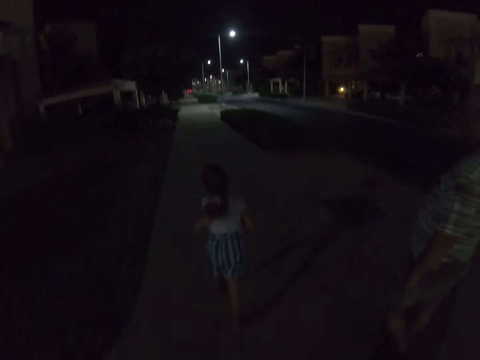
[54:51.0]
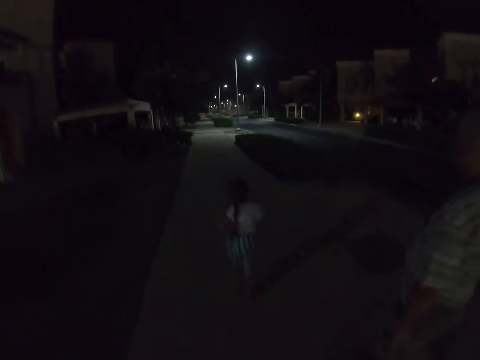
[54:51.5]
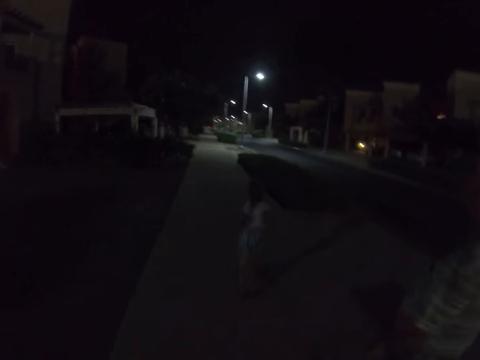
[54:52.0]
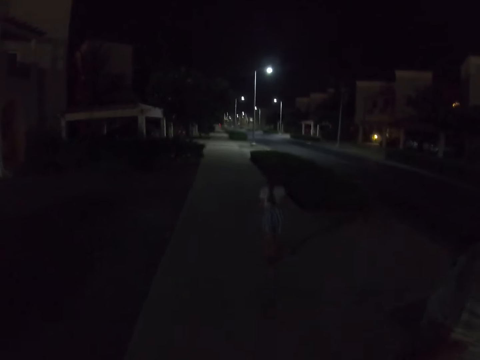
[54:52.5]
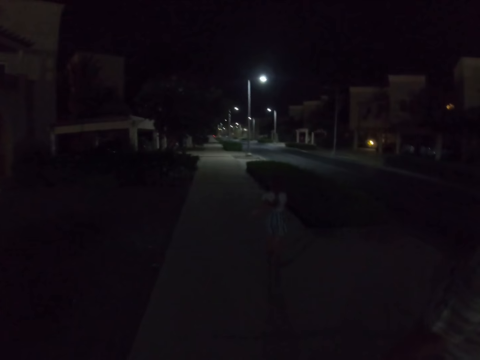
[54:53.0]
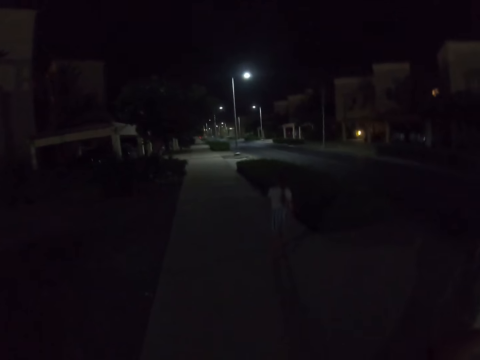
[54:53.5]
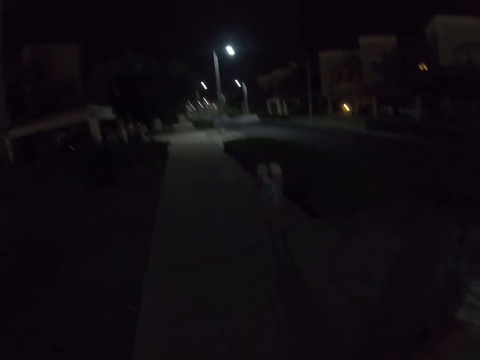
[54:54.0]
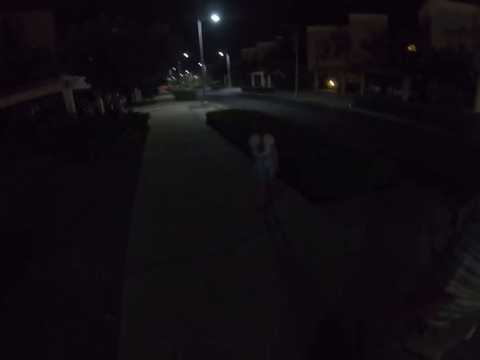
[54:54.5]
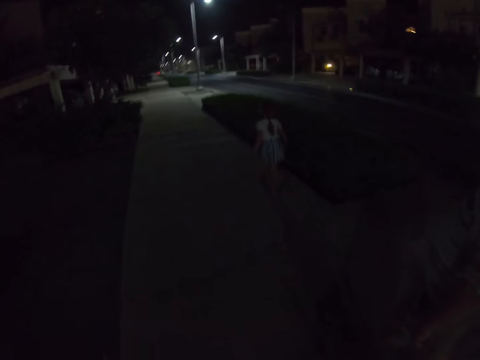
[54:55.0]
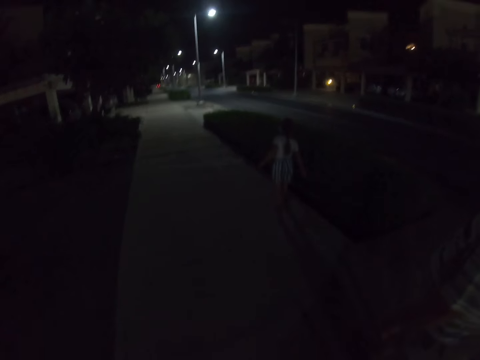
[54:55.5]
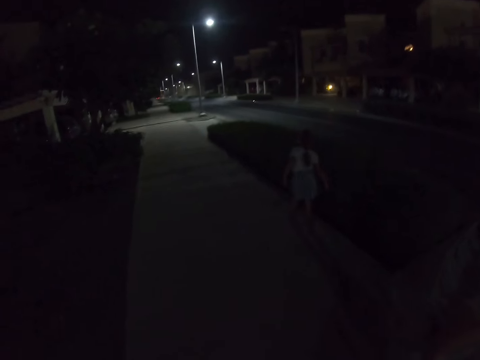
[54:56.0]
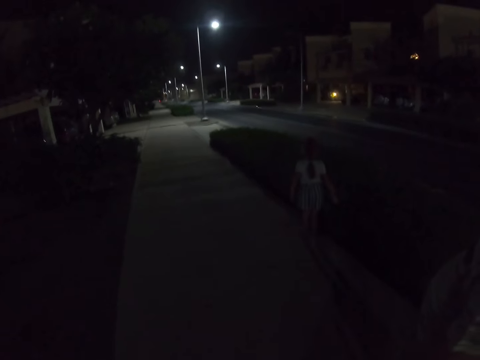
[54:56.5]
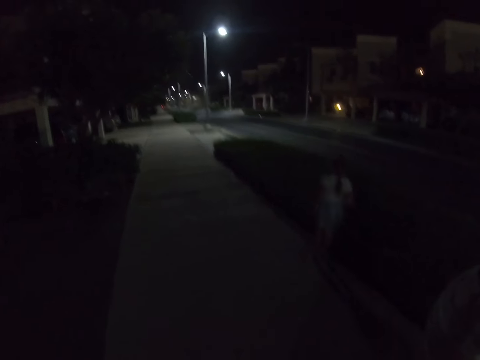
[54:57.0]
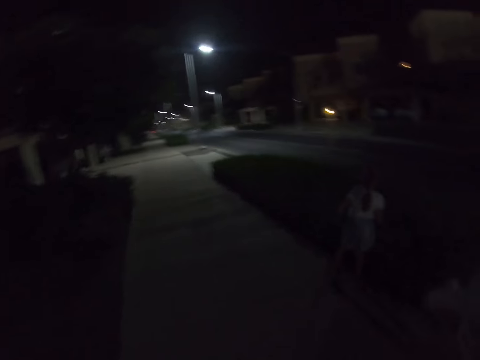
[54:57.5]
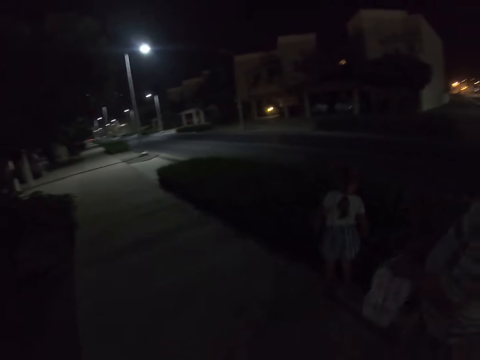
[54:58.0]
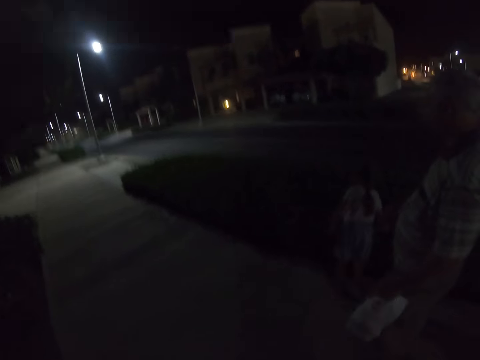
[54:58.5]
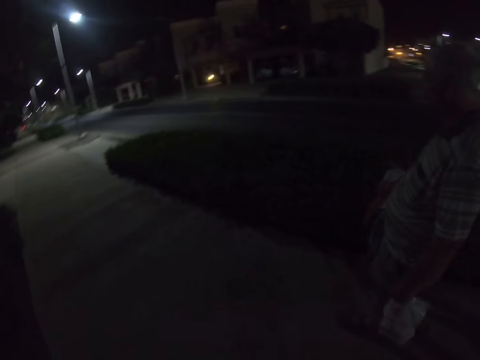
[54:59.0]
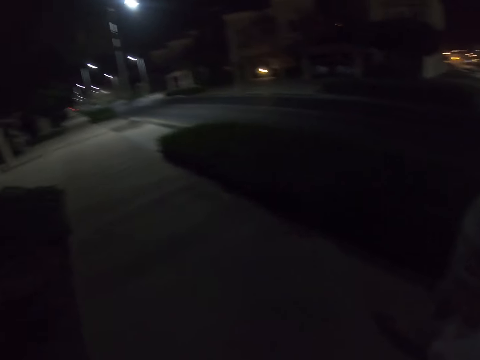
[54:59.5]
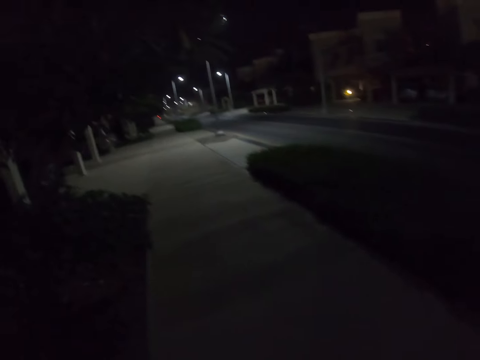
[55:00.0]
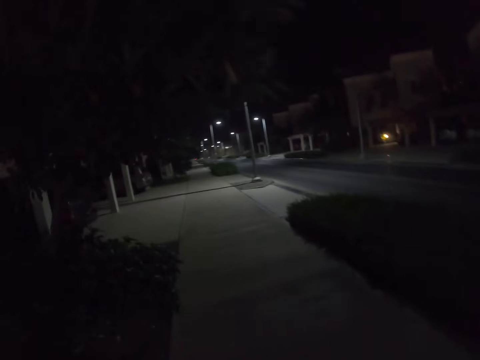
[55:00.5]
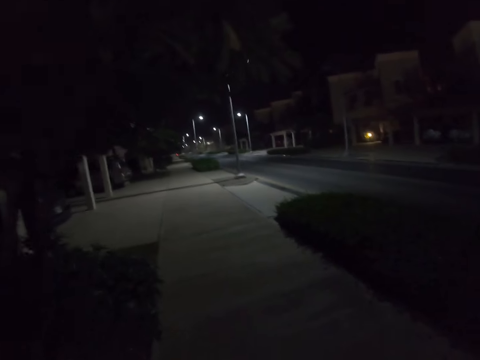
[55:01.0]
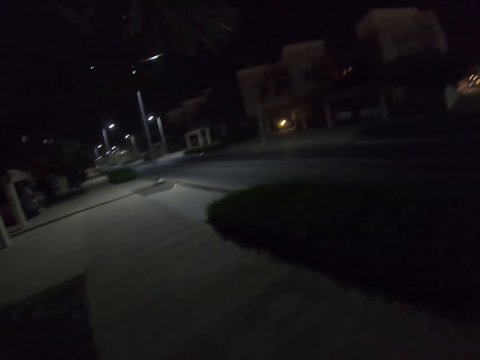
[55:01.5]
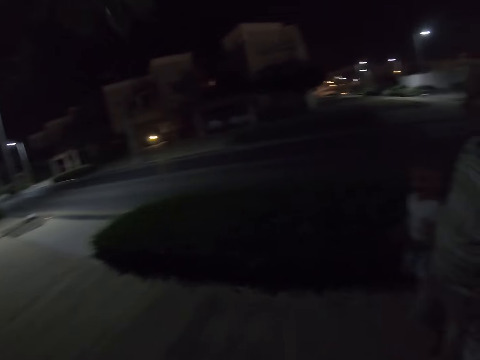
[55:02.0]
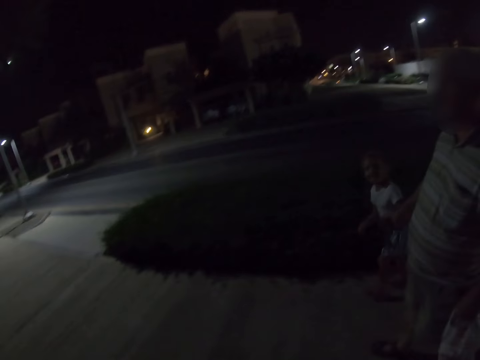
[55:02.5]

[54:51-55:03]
A girl runs on the sidewalk. The girl touches plants. The camera wearer walks down the street. A man switches a bag from right hand to left and holds the girl's hand.

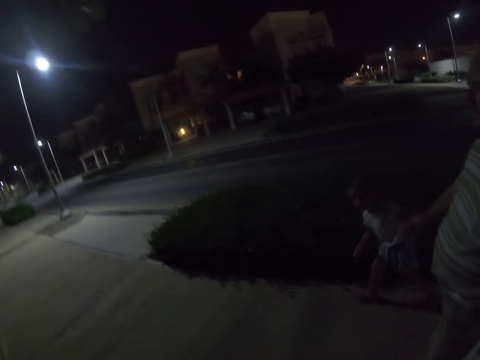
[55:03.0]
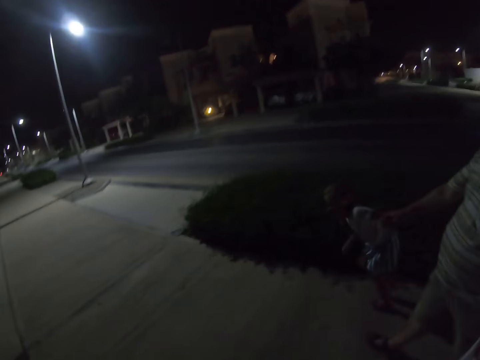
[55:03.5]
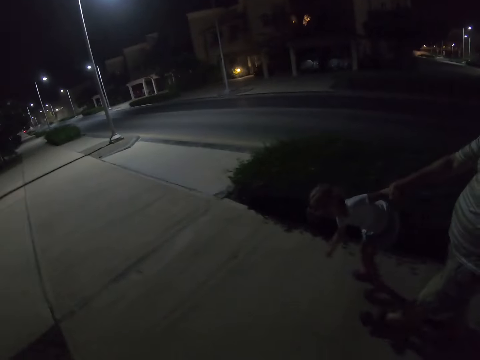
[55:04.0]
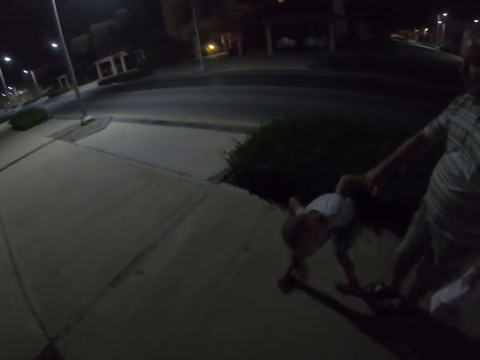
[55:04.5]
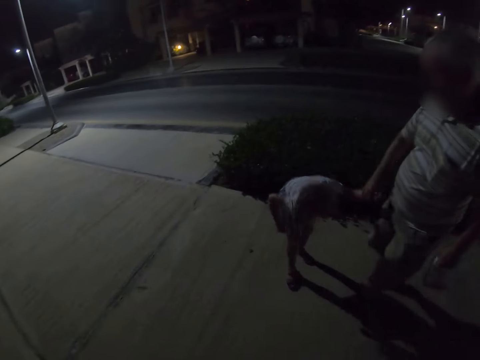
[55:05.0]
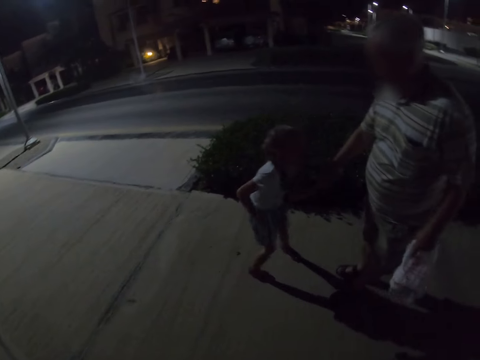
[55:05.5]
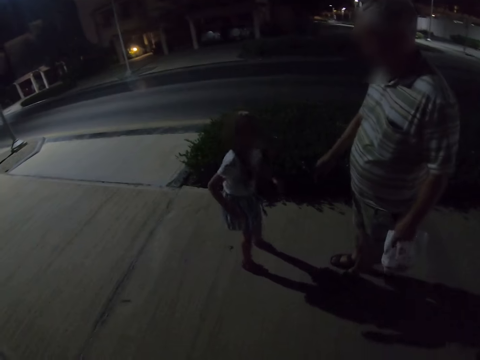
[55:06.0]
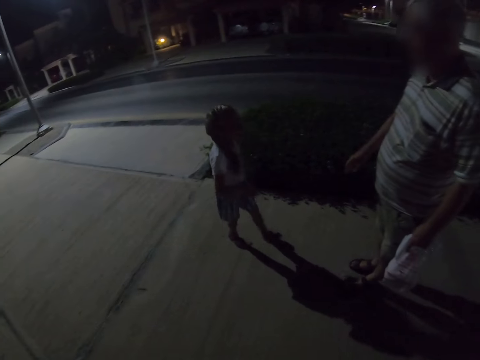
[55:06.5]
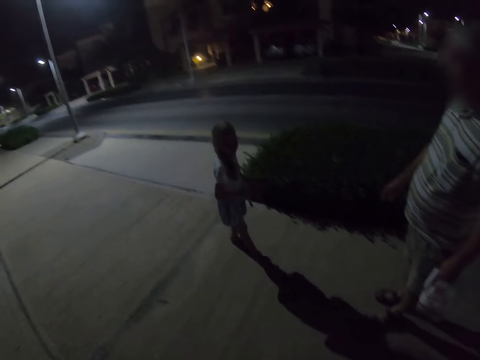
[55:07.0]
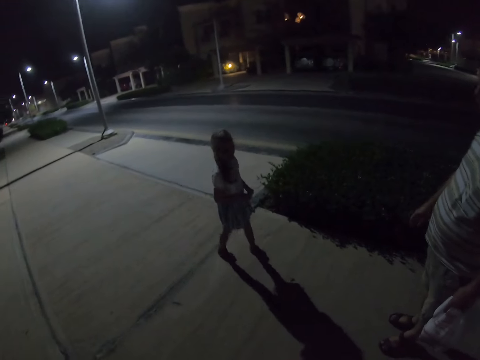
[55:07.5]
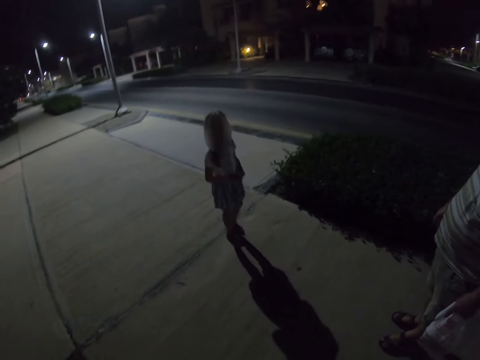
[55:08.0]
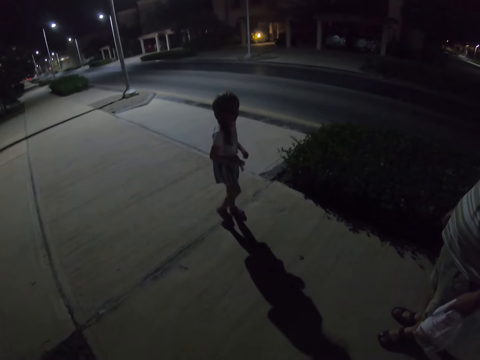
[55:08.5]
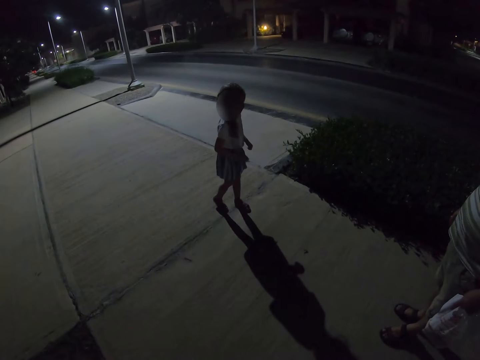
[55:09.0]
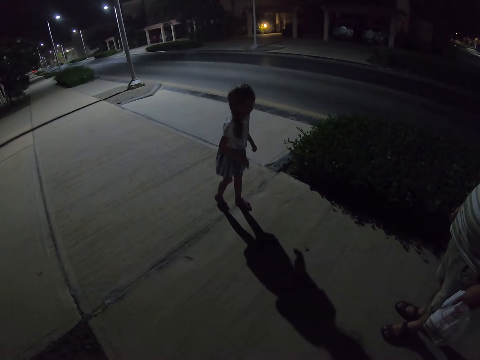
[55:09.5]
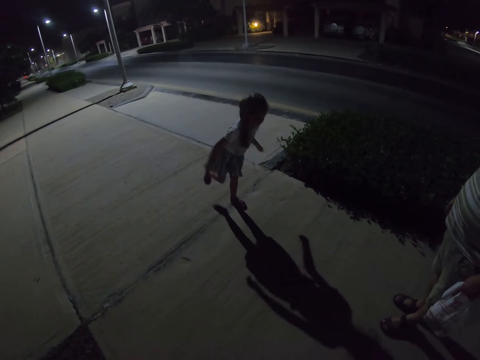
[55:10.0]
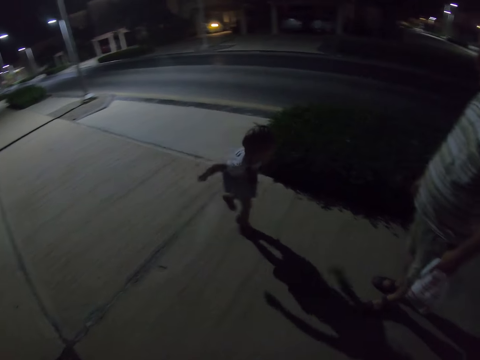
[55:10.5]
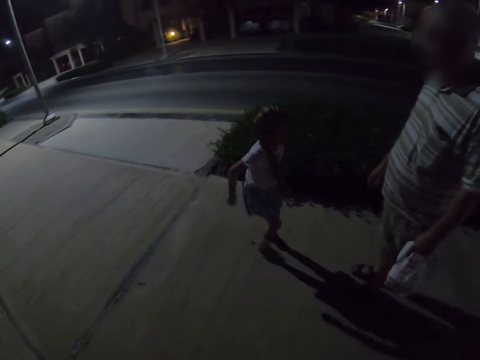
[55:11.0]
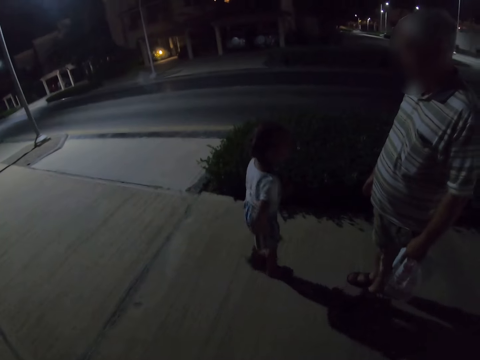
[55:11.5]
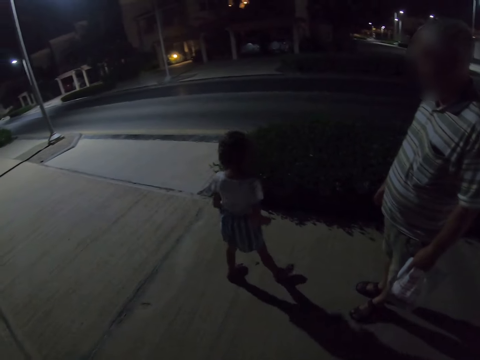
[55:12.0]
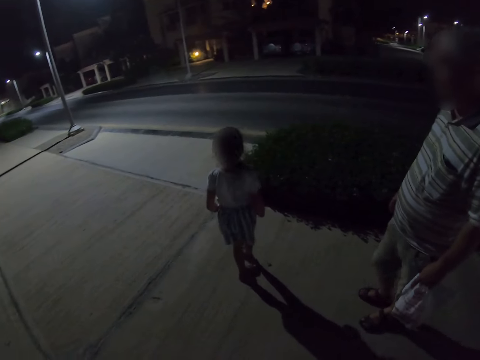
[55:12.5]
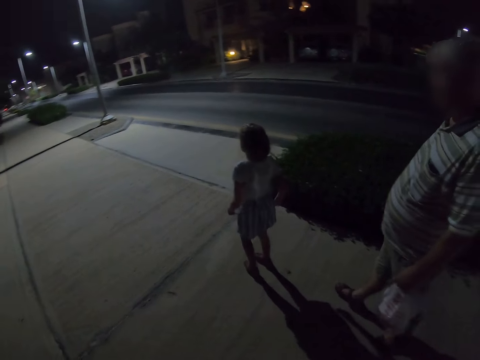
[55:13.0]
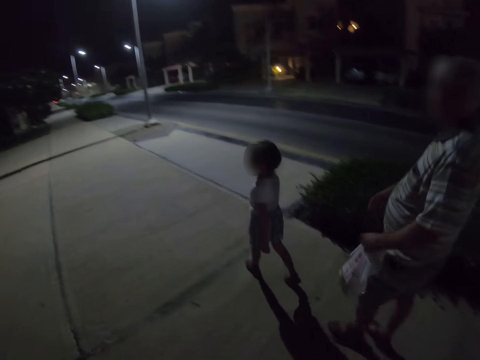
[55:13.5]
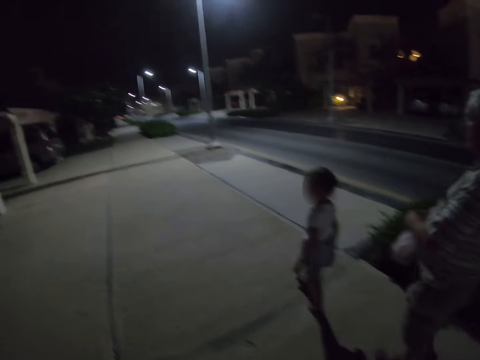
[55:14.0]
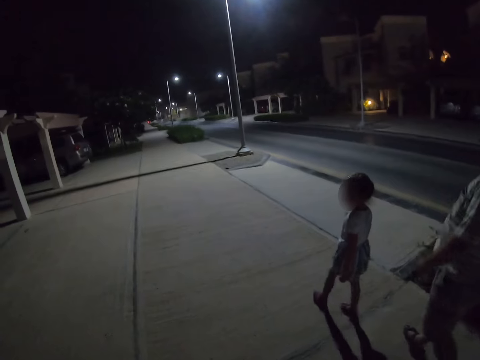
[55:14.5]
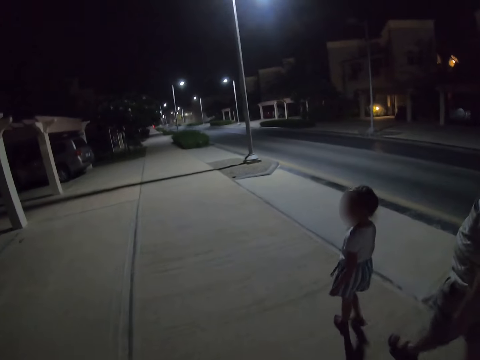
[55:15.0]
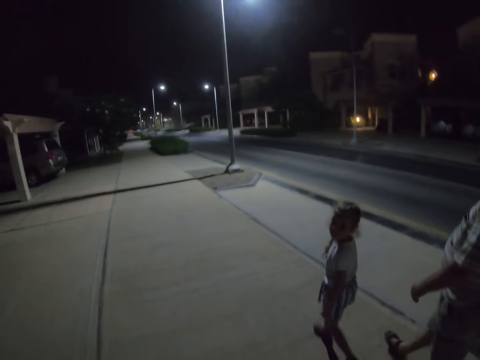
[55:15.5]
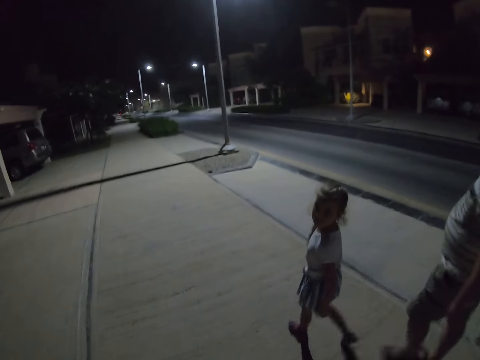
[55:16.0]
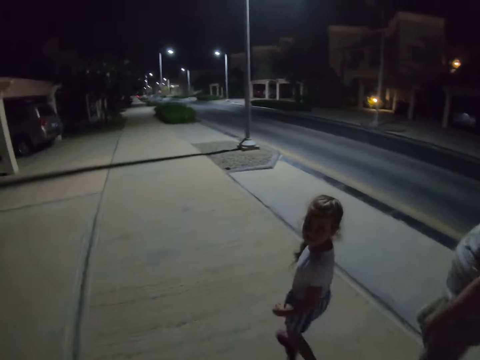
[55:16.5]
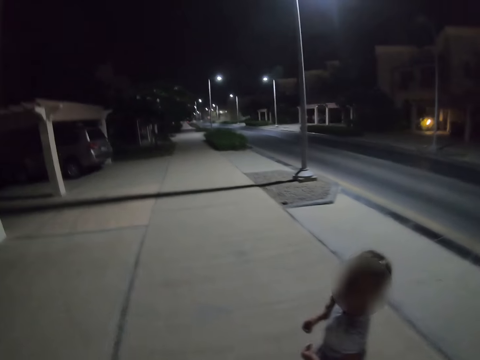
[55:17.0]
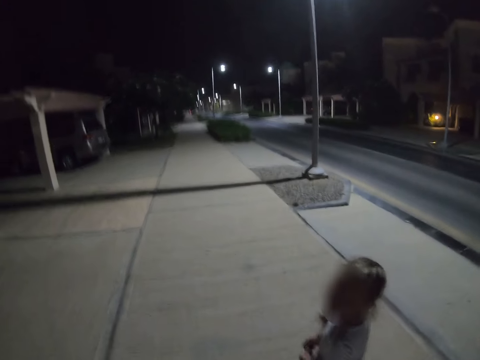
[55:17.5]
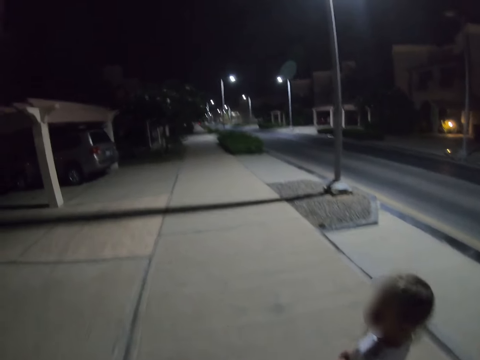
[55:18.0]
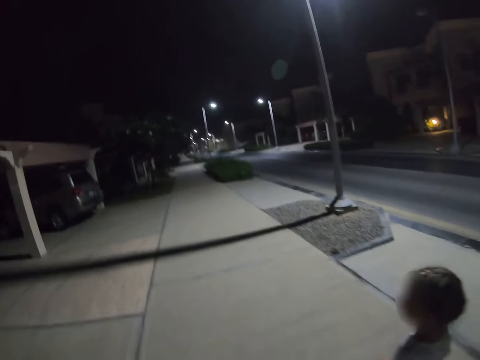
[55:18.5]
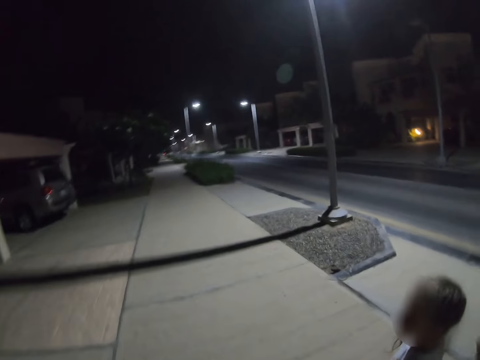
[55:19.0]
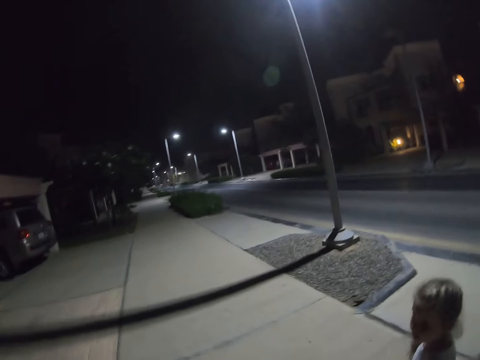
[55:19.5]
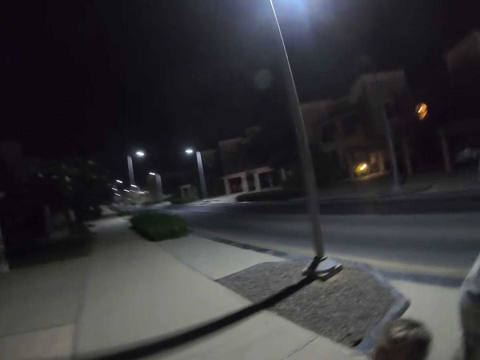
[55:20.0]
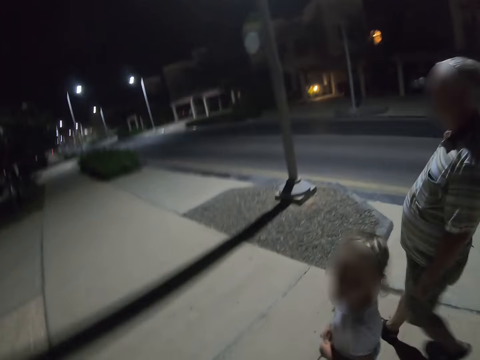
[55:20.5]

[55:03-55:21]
A girl pulls a man's hand. The girl bends down and stands up. The girl plays. The girl lets go of the hand of the man. The man stands still. The girl walks backwards. The girl runs towards the man. The girl turns around. The man walks along the sidewalk. The camera wearer walks down the street. The man switches the bag from his left hand to his right. The girl starts to walk. The girl looks at the camera wearer.
